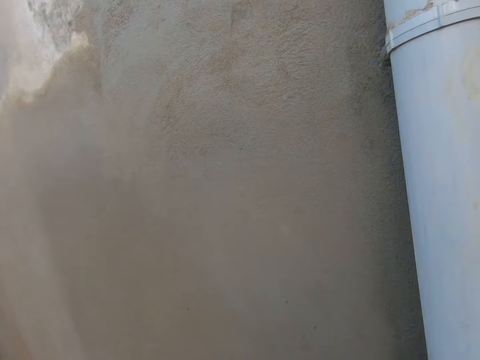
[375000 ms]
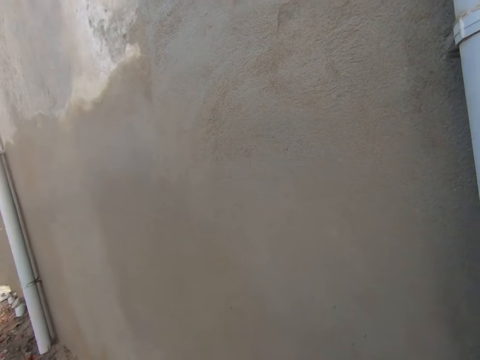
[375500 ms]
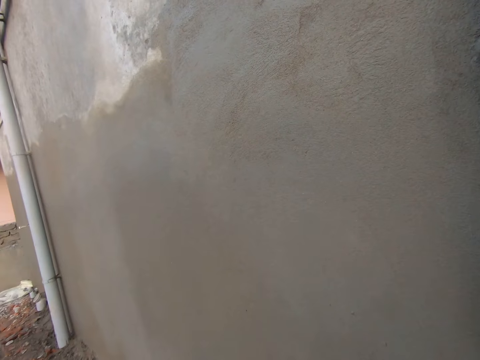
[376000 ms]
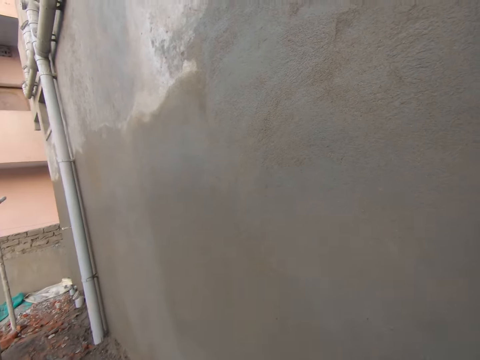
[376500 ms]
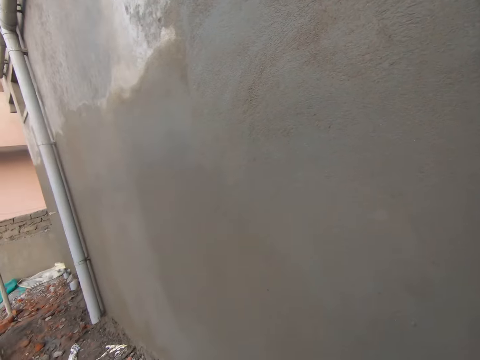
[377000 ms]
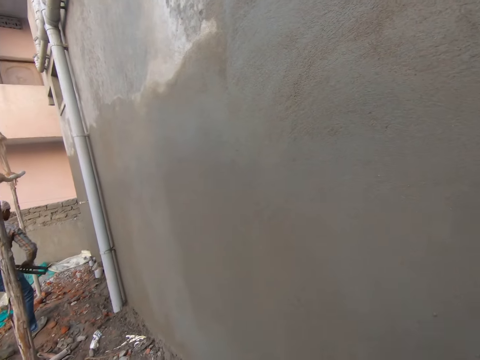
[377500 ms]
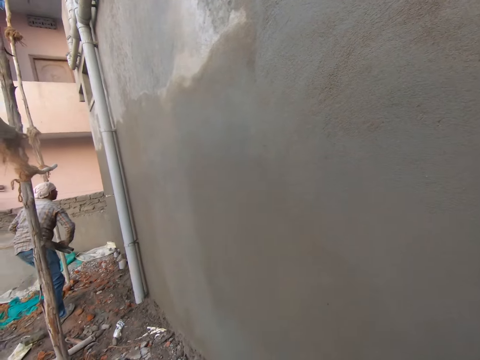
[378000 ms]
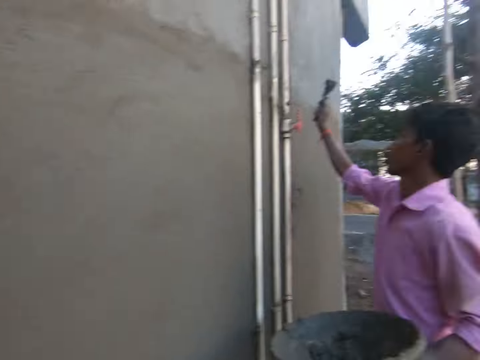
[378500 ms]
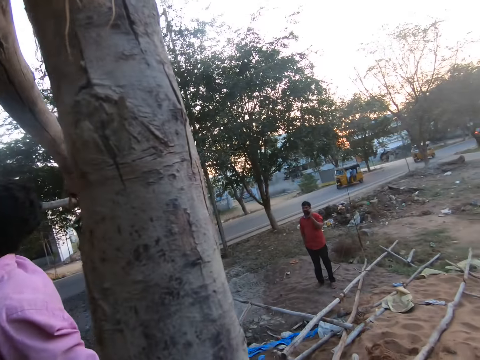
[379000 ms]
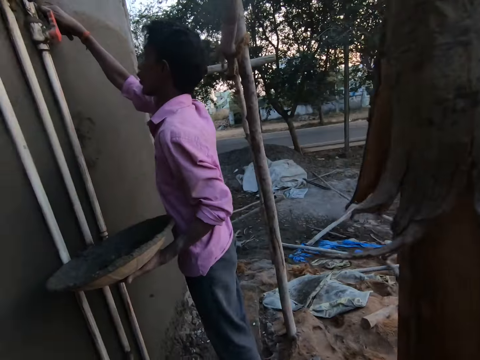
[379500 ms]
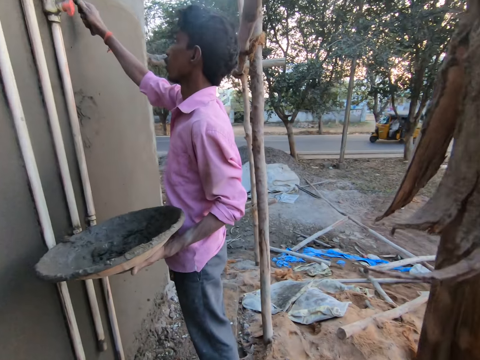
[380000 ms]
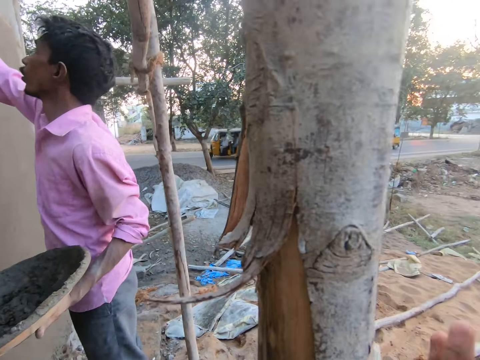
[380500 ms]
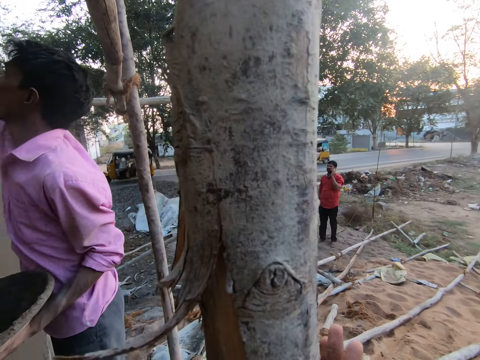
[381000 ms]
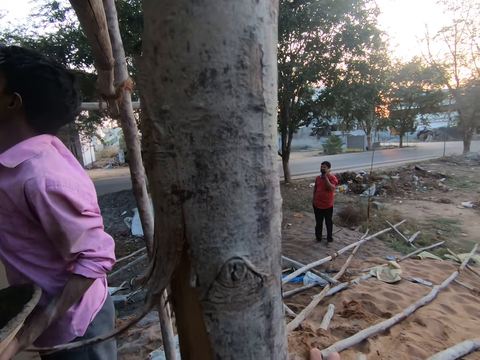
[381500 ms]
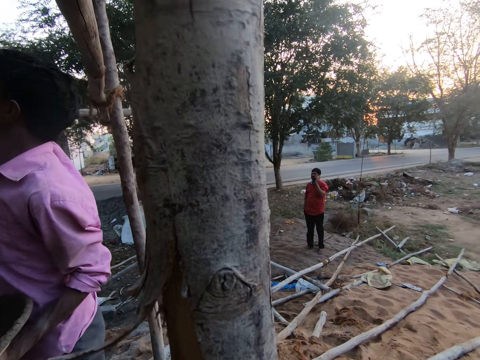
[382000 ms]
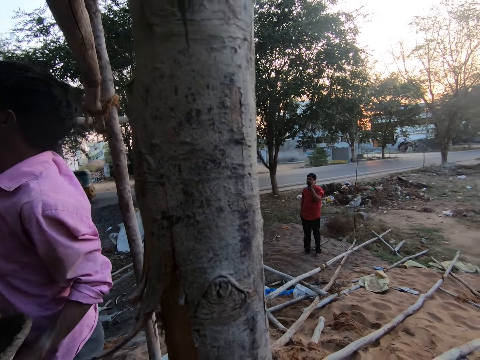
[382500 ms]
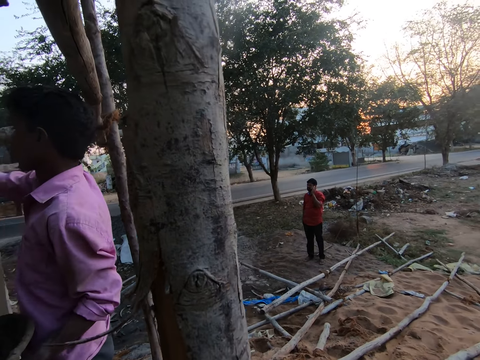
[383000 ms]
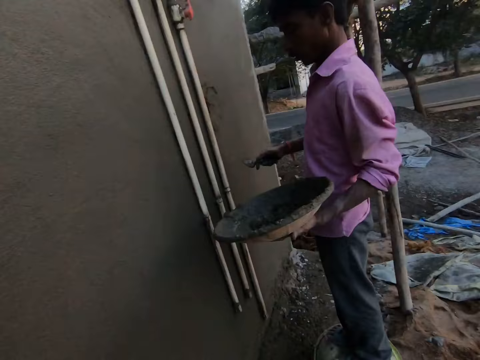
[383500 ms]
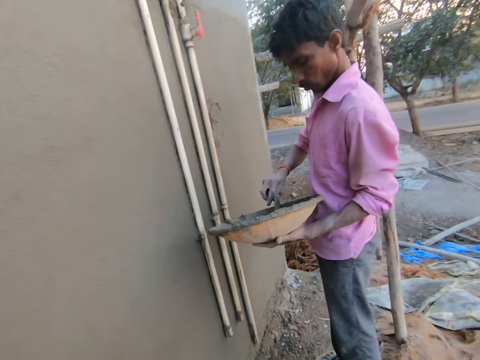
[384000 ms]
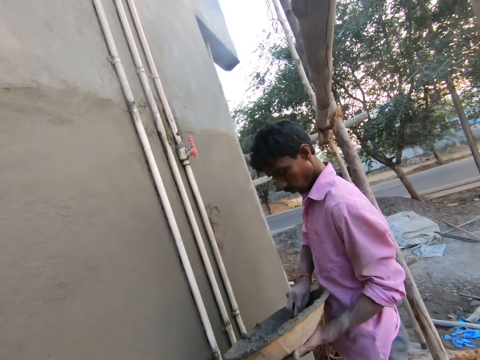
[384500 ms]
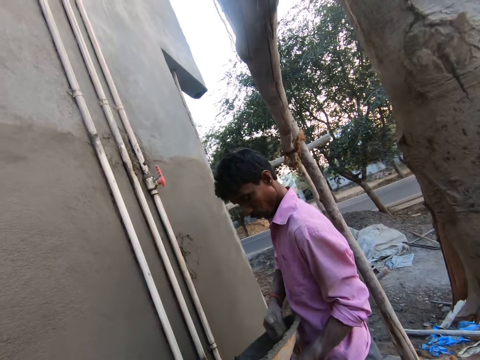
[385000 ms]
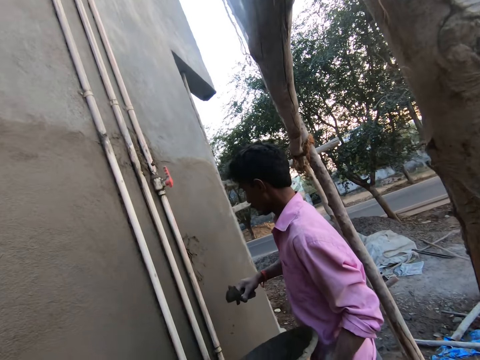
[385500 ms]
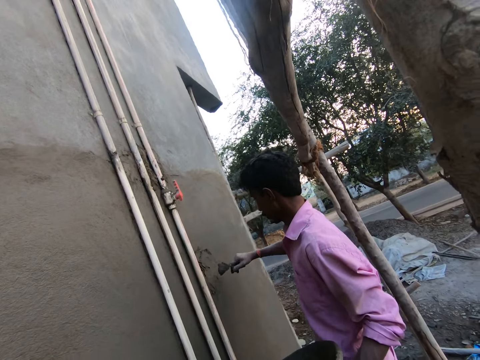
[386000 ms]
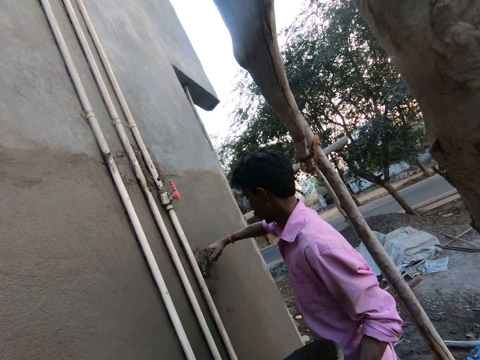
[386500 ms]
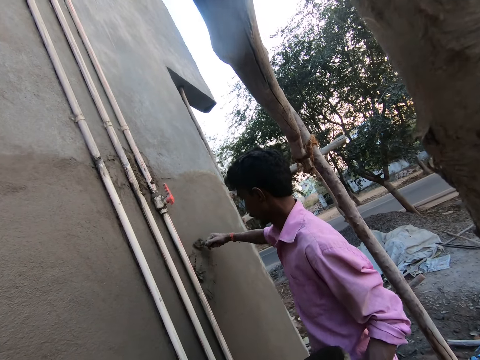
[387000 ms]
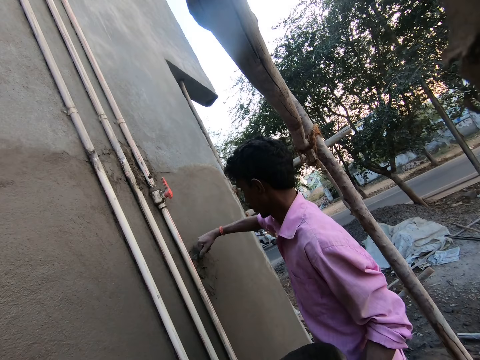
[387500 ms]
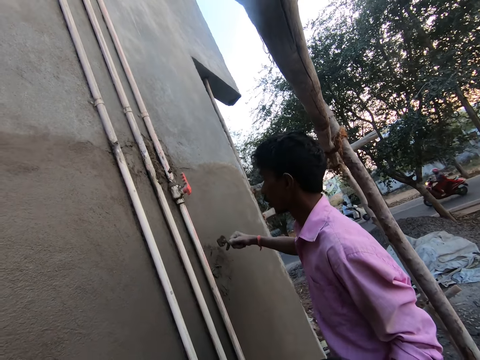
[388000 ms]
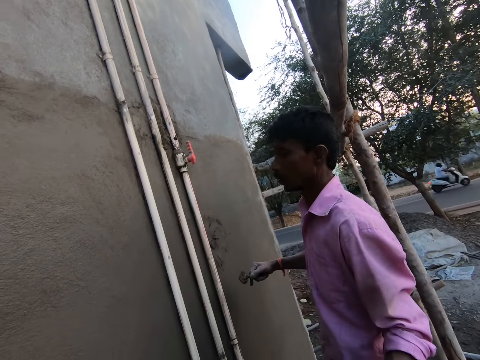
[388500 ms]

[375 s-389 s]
The camera wearer stares at the wall. A man walks towards the wall. The camera wearer turns towards another man. The other man smoothens the wall with the hand trowel in his right hand. He places the concrete on the wall with the trowel. He scoops cement from the head pan with the hand trowel in his right hand. He plasters the wall with the hand trowel in his right hand.

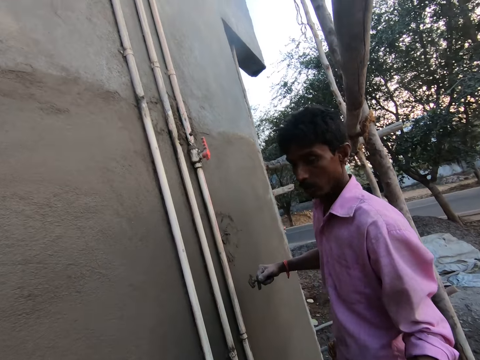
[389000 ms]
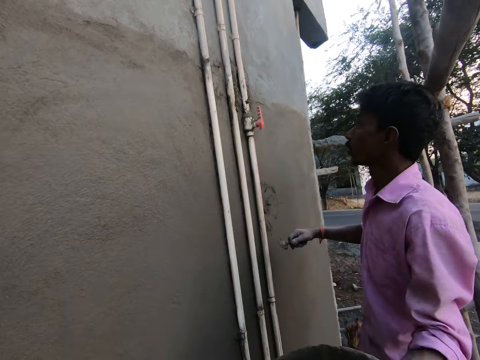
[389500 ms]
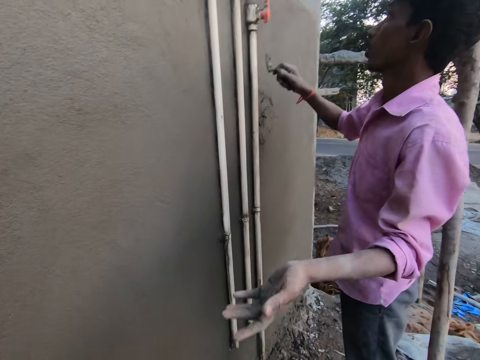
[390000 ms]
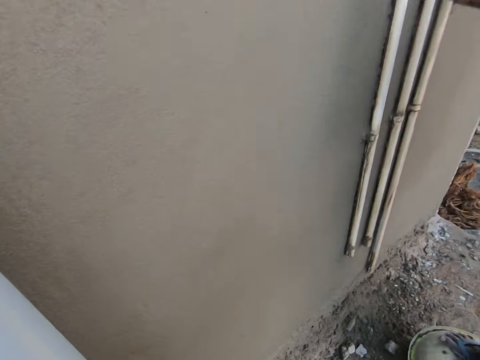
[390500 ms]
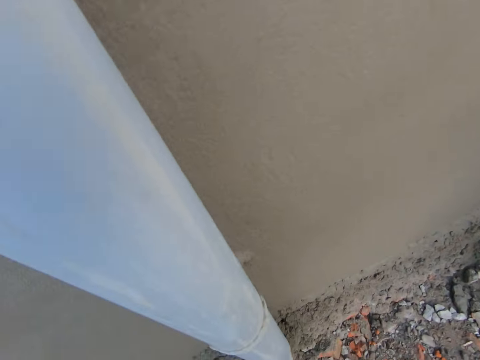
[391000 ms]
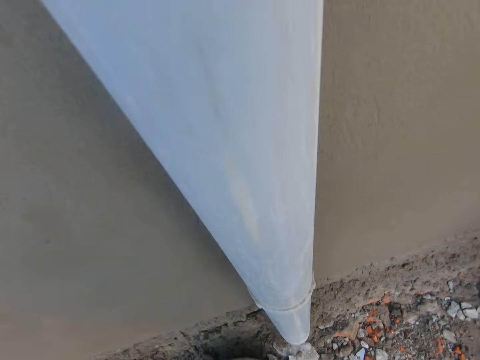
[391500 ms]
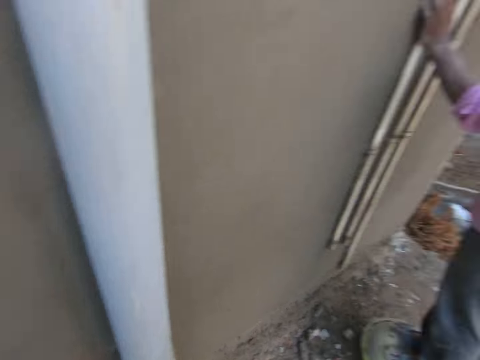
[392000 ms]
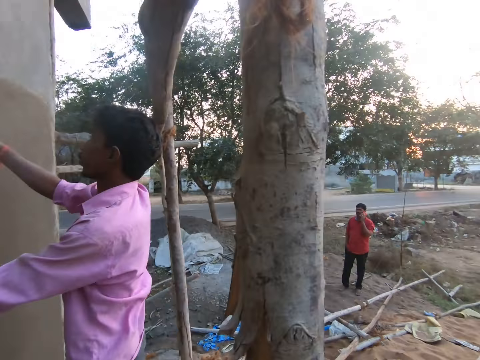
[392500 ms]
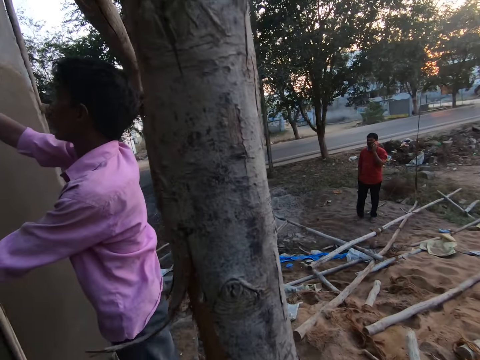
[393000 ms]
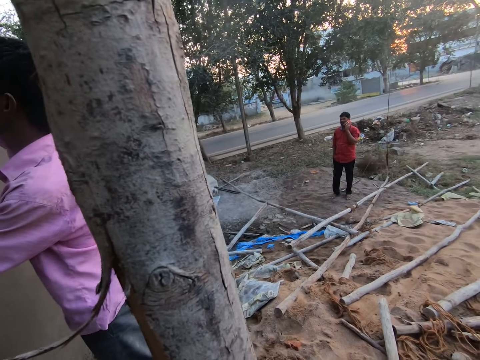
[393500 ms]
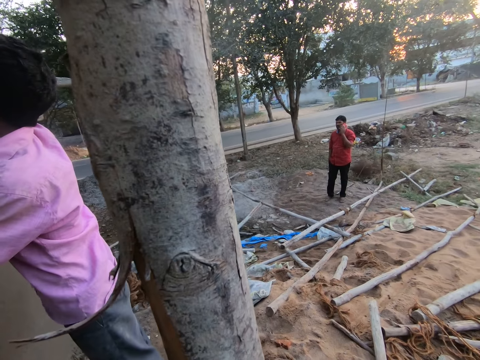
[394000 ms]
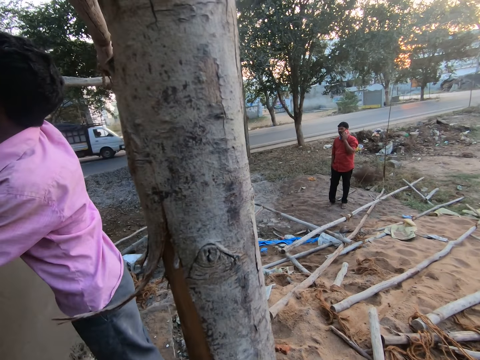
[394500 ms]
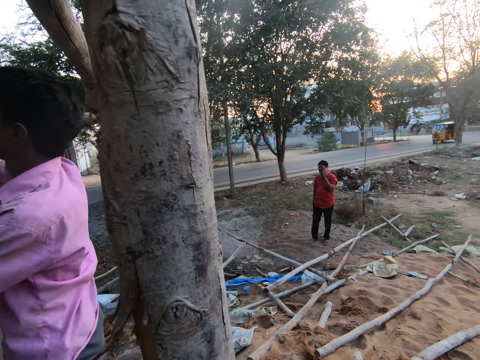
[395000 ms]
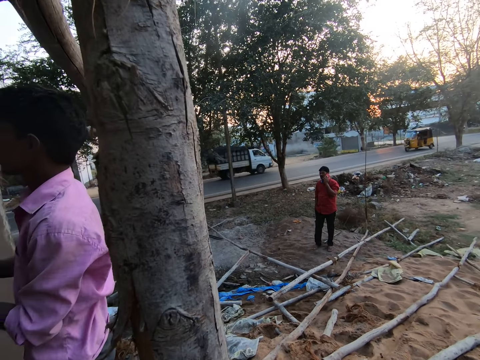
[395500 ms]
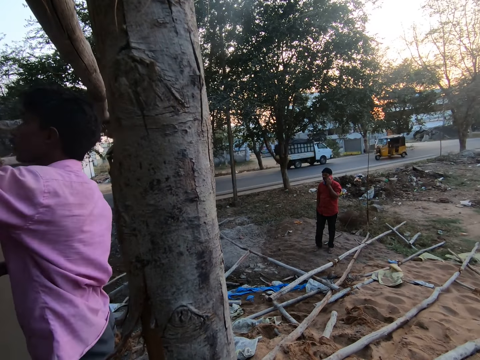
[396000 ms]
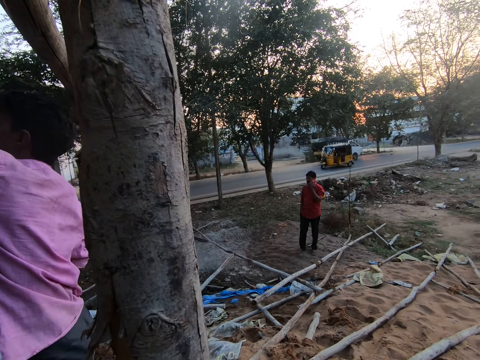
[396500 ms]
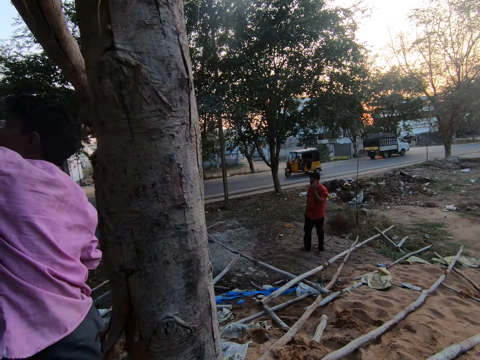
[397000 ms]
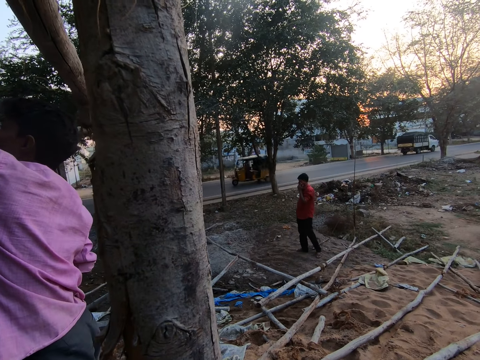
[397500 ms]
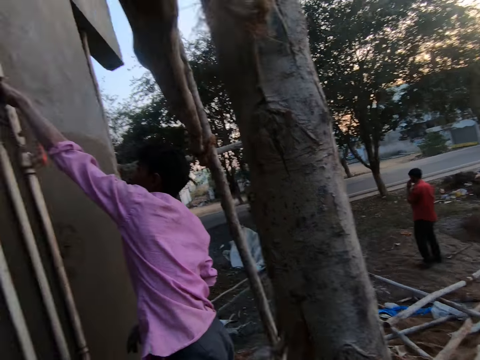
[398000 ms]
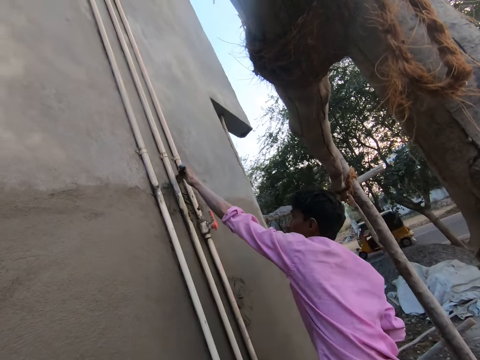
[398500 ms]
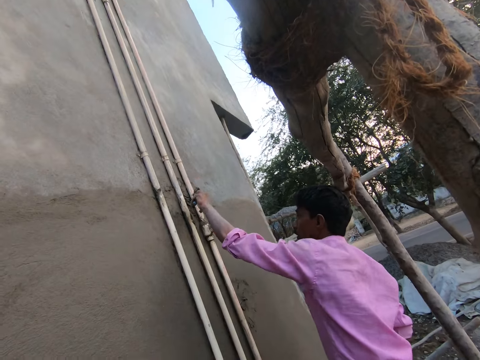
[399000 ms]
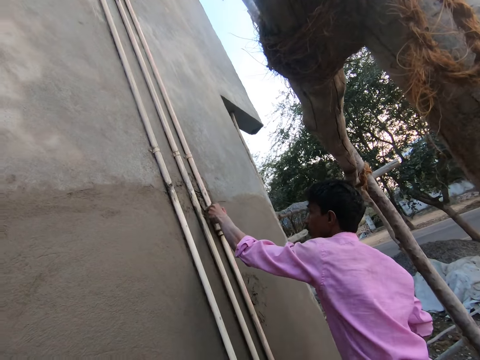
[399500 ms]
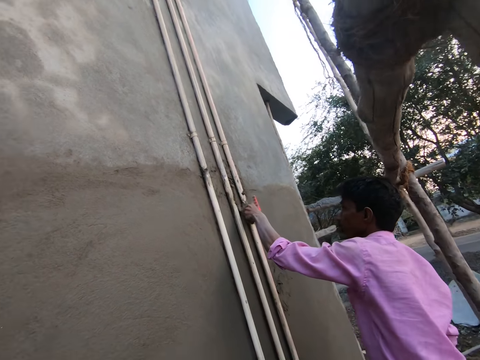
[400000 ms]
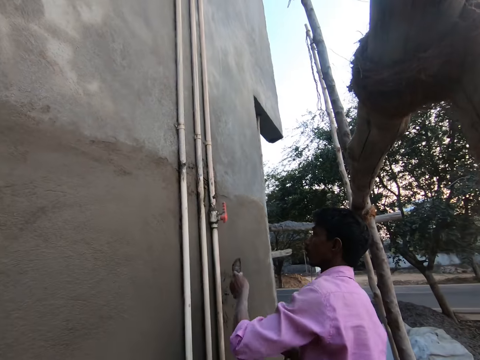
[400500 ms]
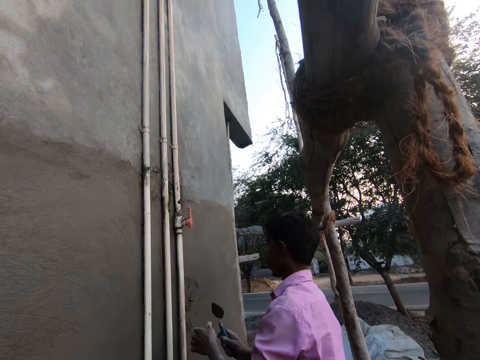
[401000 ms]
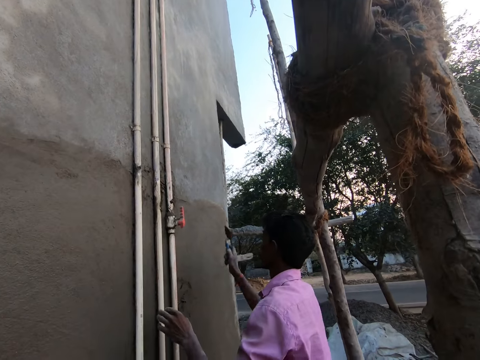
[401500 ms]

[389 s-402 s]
A man passes the head pan to the camera wearer with his left hand. The camera wearer bends towards the ground. He drops the head pan on the floor with his right hand. He stands up. The man places the concrete on the wall with the trowel. He plasters the wall with the hand trowel in his right hand. The camera wearer talks to the man. The man passes the hand trowel to his right hand with his left hand.
